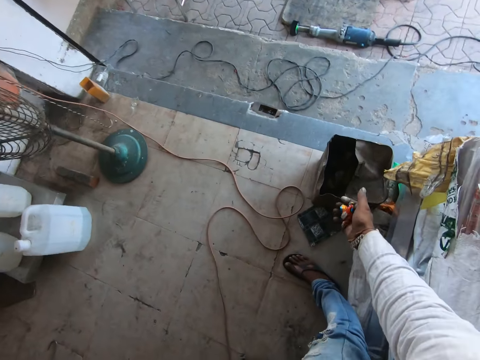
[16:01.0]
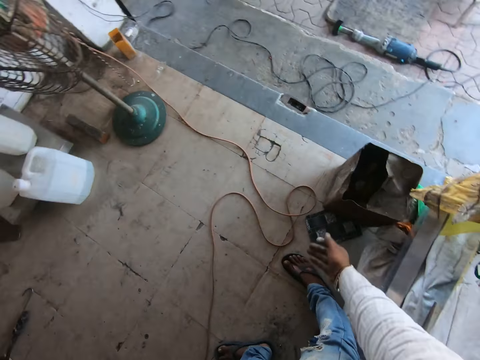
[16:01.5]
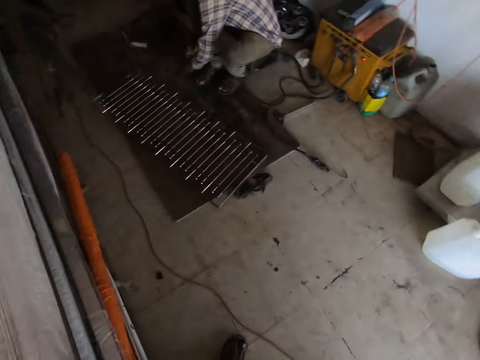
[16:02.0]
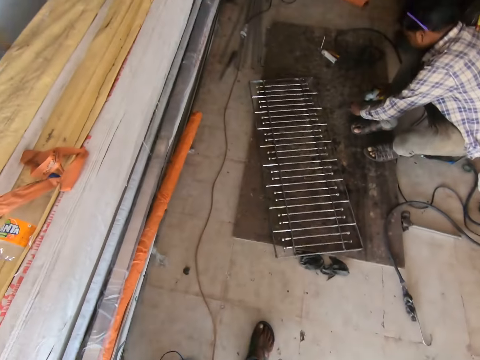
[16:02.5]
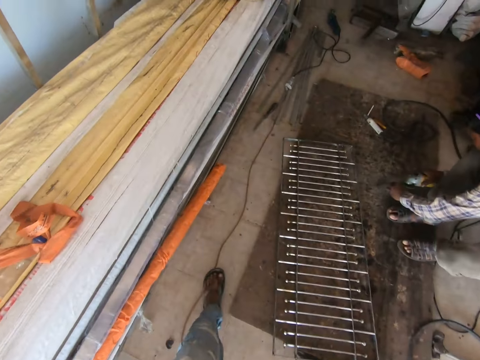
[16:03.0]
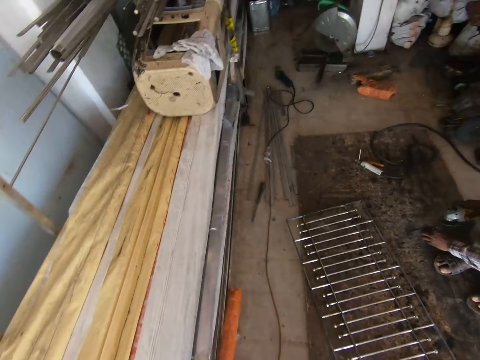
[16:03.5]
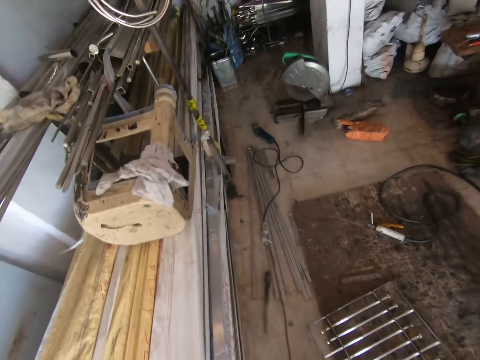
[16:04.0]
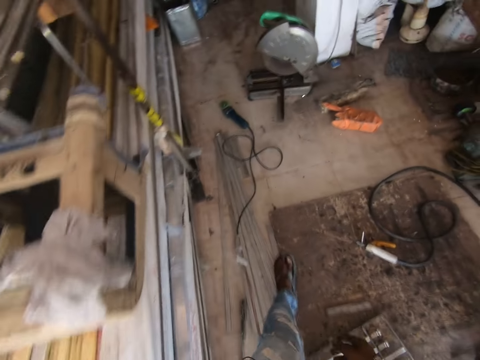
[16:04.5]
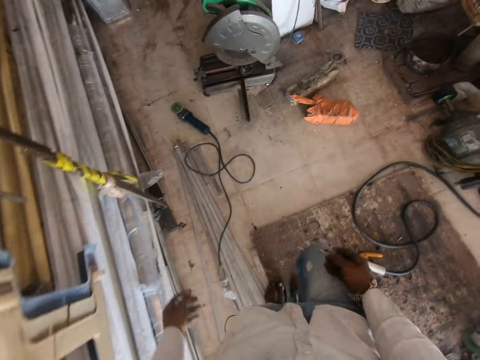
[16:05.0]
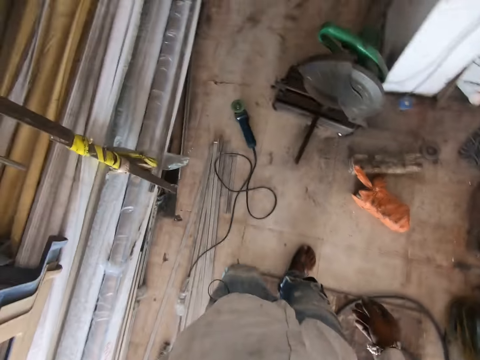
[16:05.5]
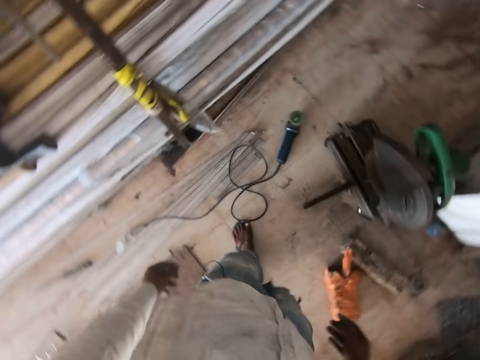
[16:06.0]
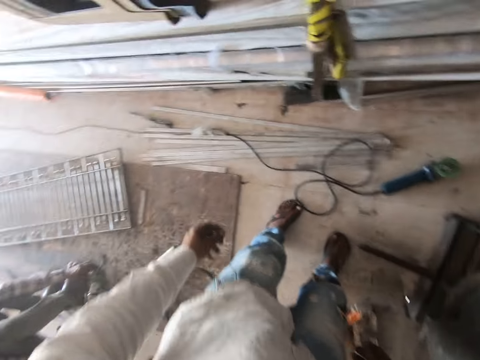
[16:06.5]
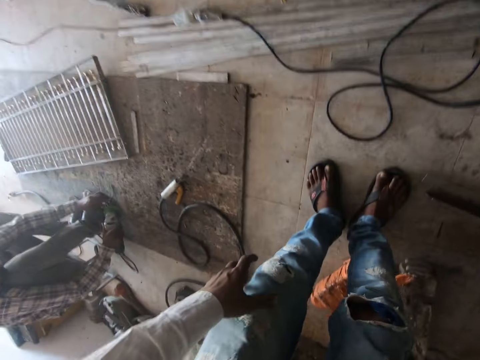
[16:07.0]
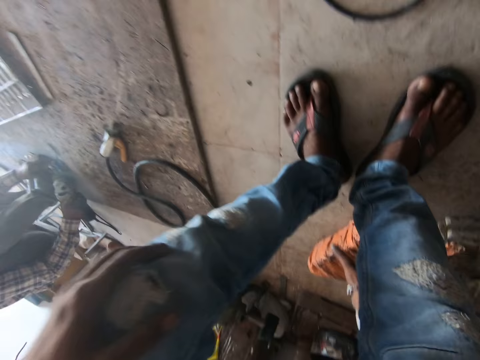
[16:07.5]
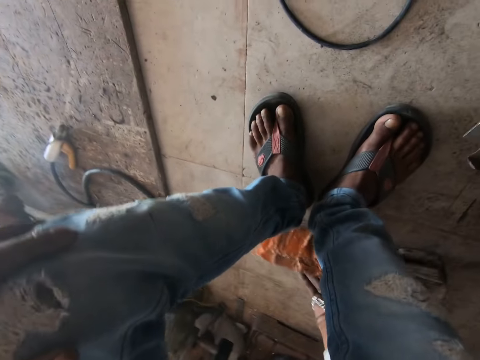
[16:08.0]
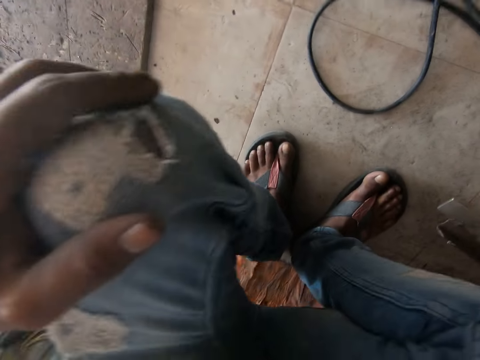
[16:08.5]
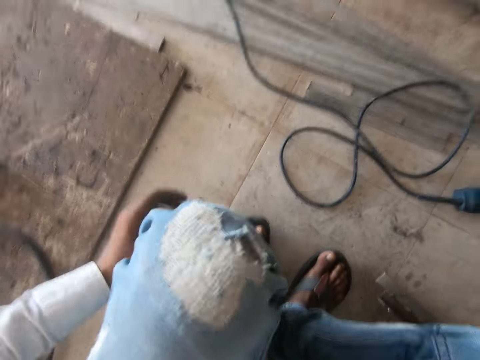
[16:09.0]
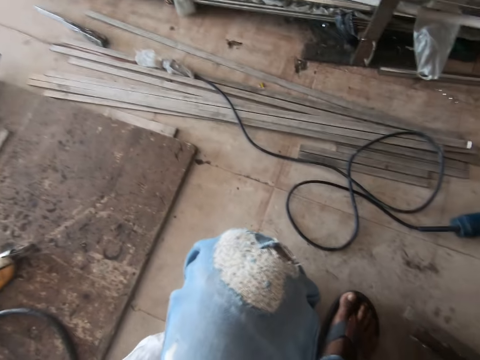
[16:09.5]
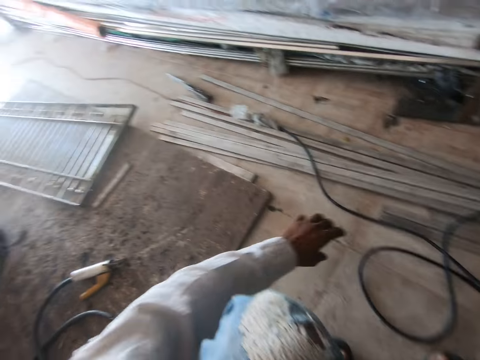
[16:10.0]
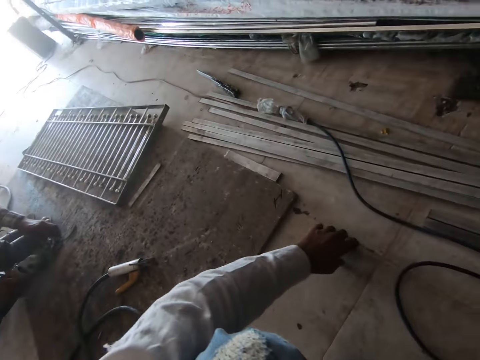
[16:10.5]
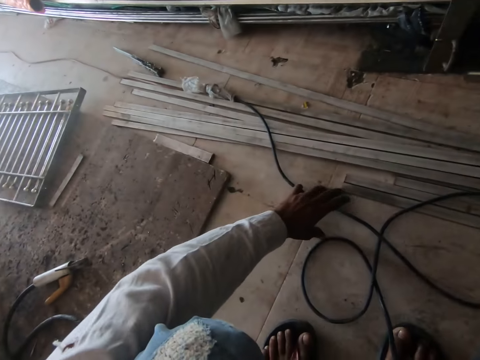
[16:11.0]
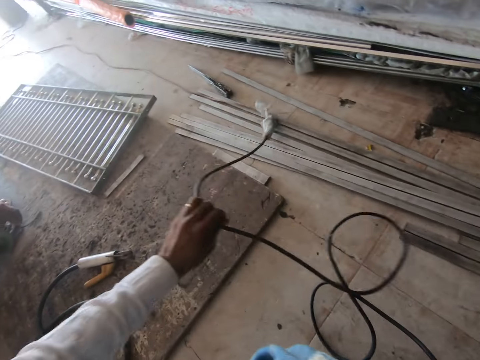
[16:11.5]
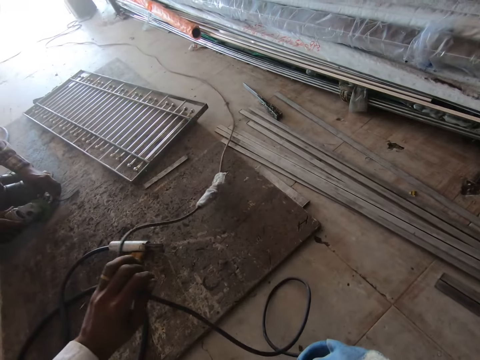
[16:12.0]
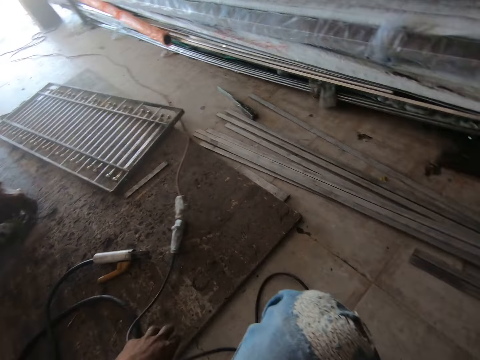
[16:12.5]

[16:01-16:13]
The camera wearer puts the paper in the dustbin. They look around, walk on the floor, and sit on the floor. They move the grinder machine cable on the floor and pick up the cable wire.

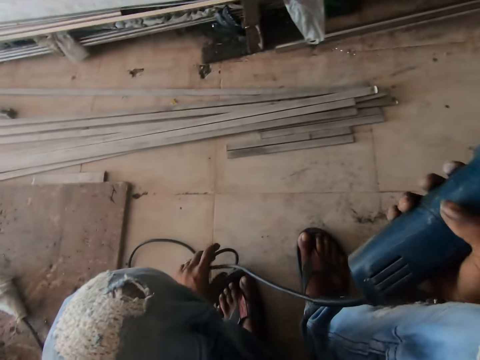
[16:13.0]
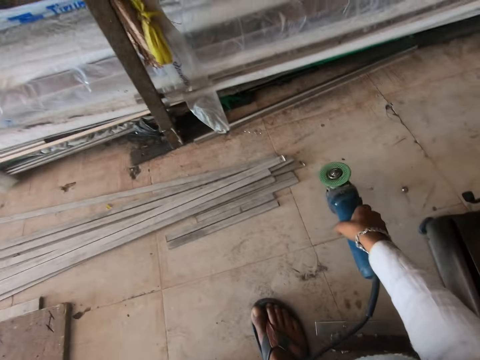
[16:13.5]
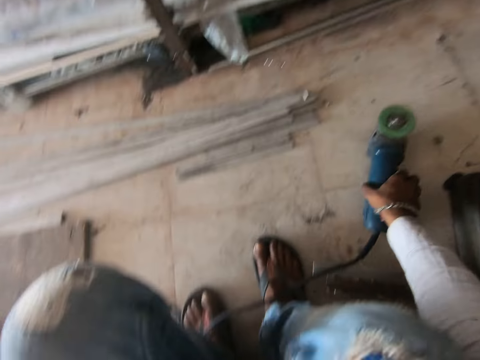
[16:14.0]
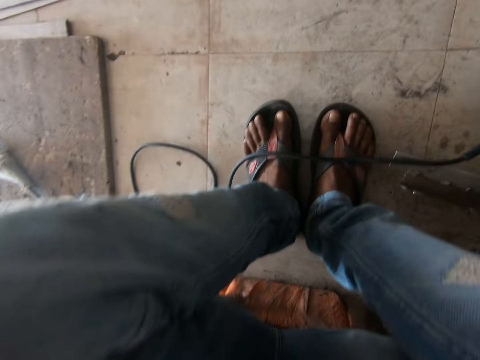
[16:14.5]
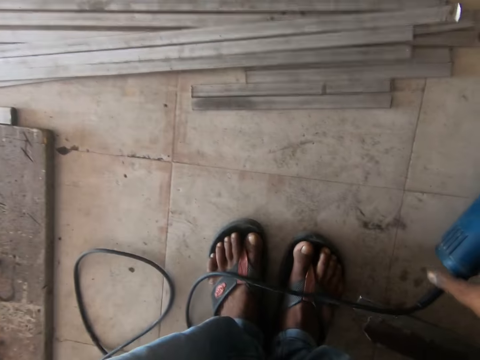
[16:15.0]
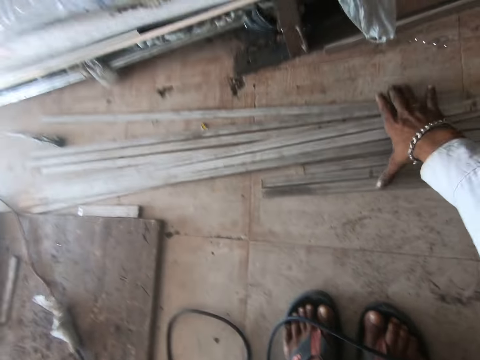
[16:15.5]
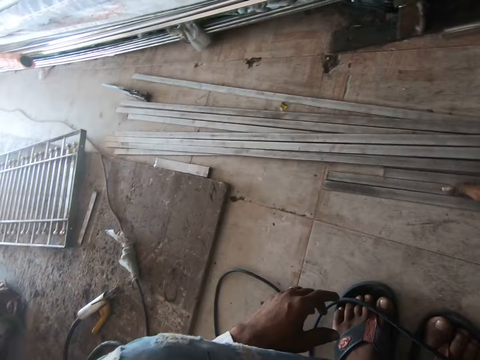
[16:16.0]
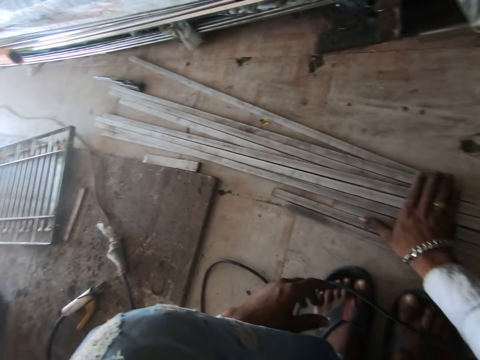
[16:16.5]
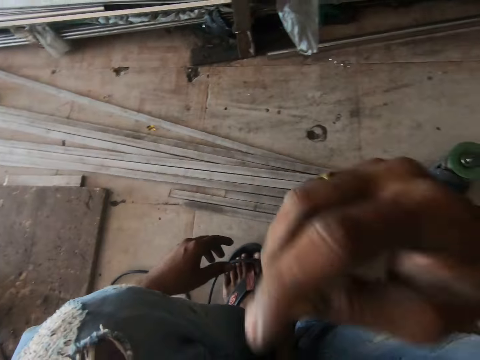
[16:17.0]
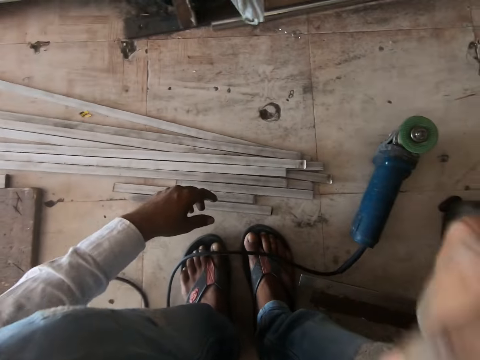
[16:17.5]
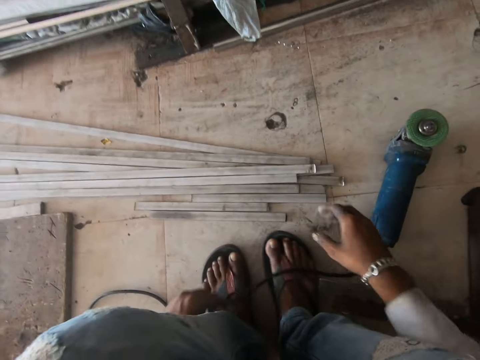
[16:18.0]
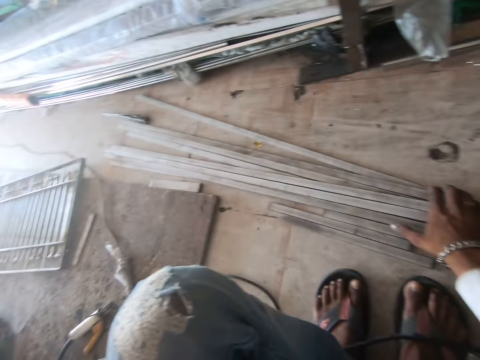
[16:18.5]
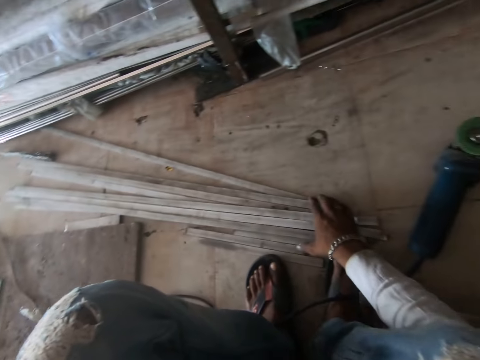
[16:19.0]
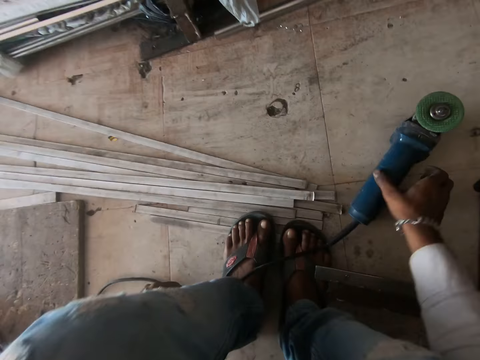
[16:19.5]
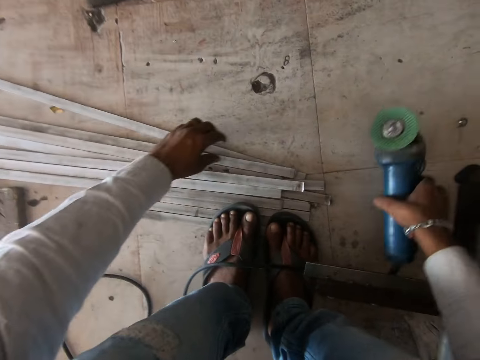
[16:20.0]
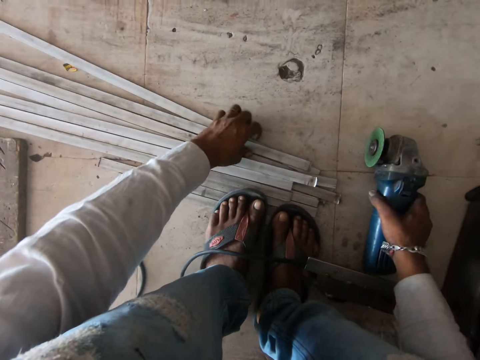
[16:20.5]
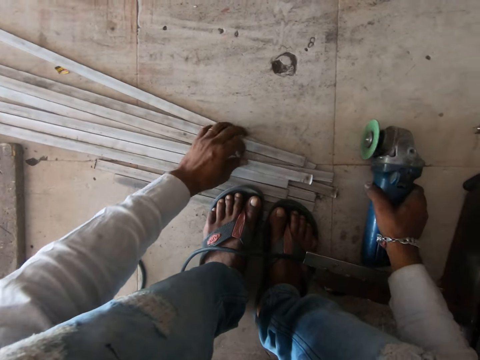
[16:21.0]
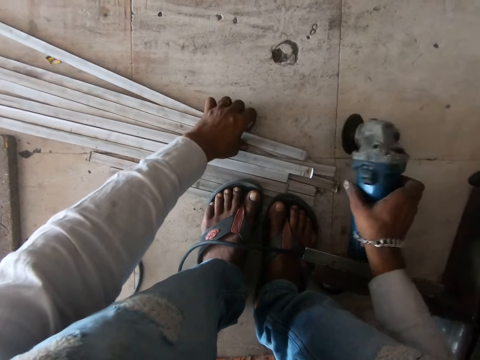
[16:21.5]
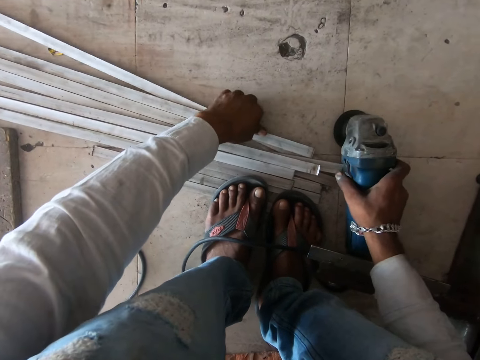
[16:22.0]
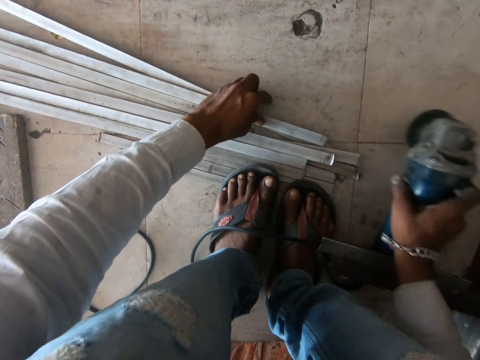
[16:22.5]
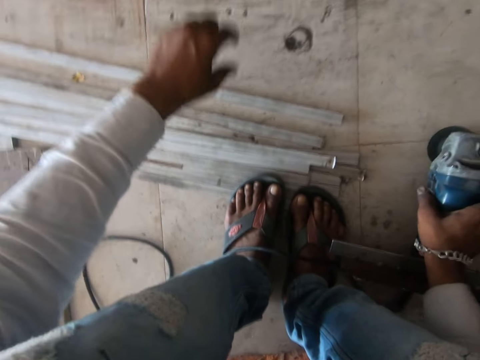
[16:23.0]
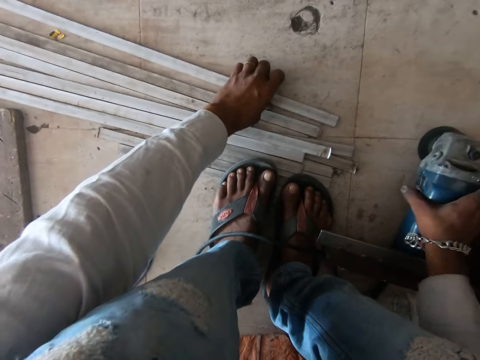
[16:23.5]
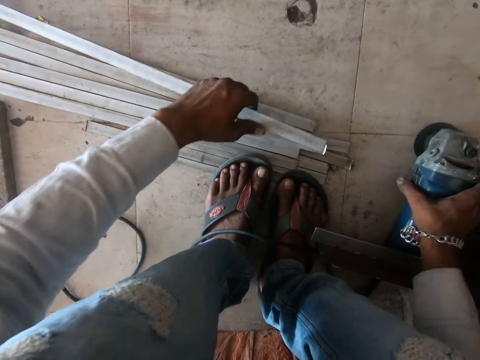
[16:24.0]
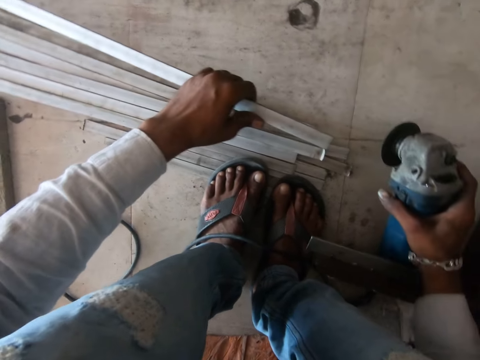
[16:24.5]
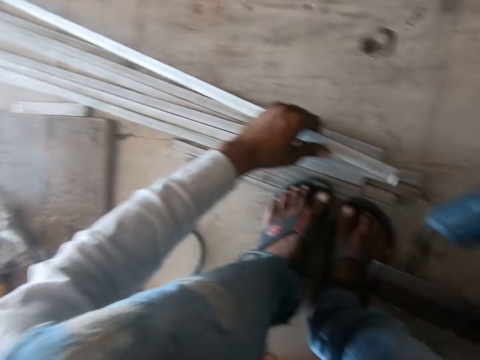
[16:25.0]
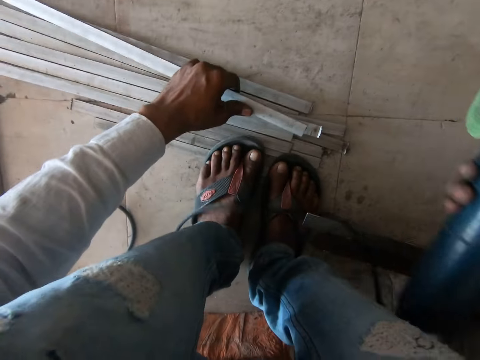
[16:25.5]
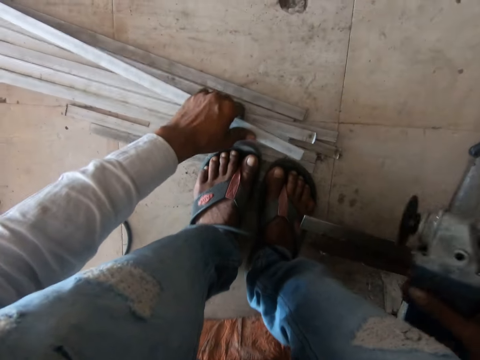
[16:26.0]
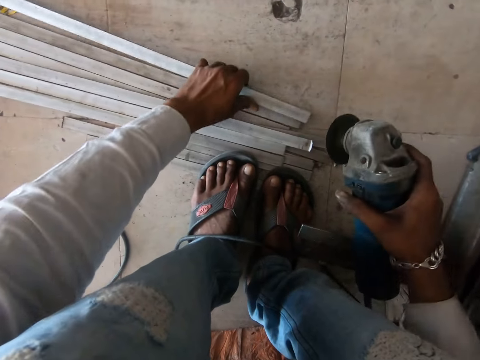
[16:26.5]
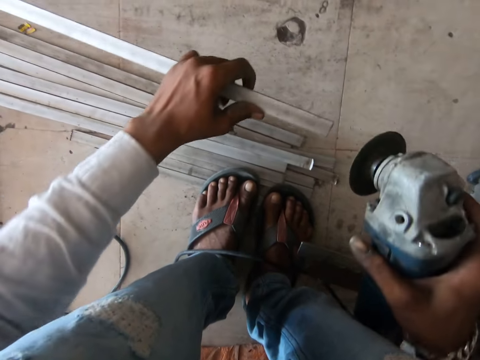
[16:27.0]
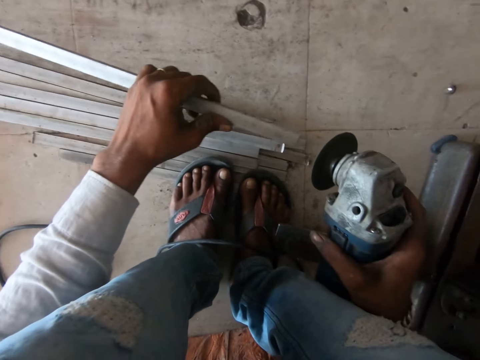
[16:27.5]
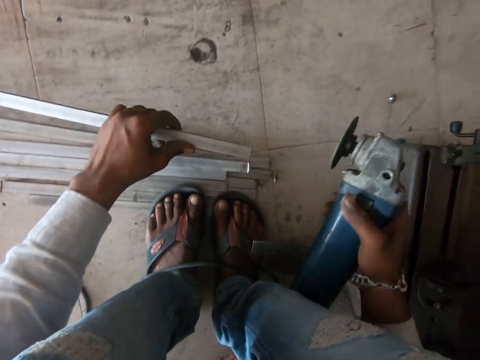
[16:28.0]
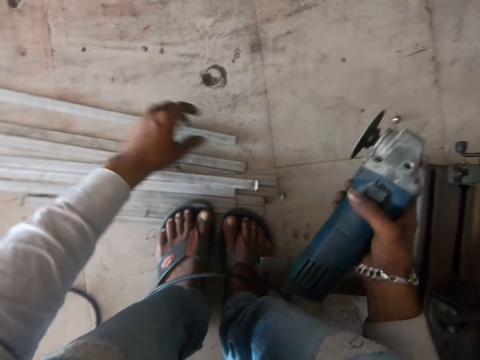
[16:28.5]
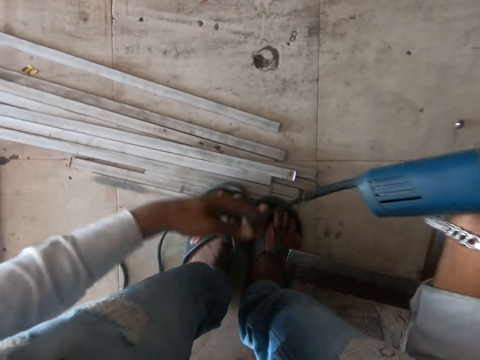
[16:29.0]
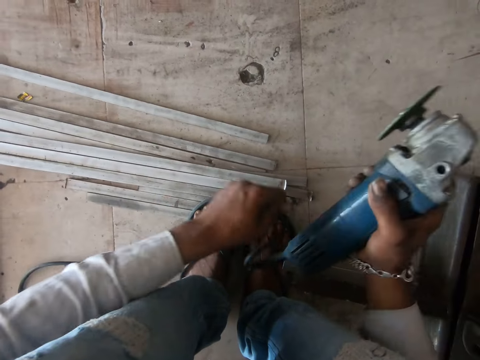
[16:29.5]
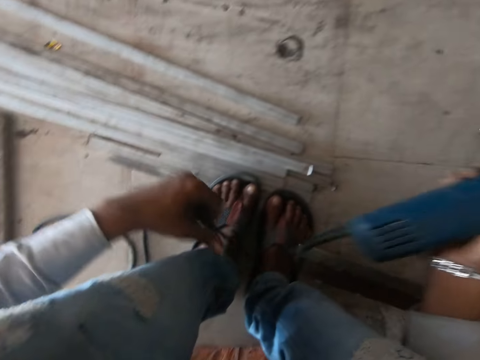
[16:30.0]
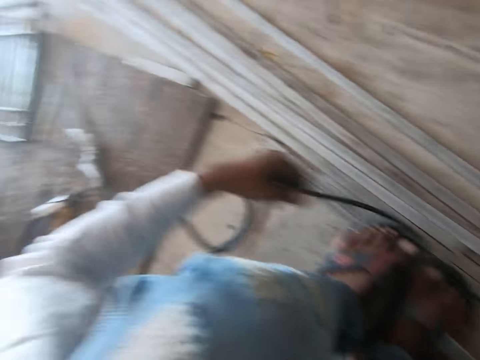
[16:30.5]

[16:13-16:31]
The camera wearer holds the grinder. He puts the grinder machine on the floor. He moves the metals on the floor, holds the iron metal, sits on the floor, and moves the metals on the floor. He picks up the grinder machine on the floor and picks up the metal on the floor. He picks up the iron metal. He holds the metal, drops the metal, and holds the grinder machine with his hands.
